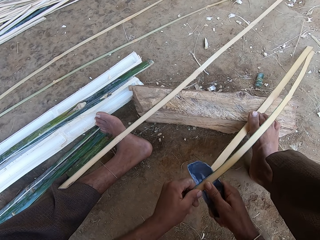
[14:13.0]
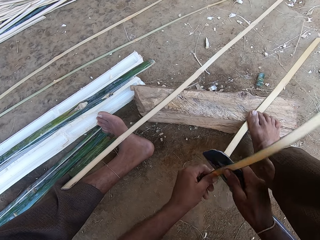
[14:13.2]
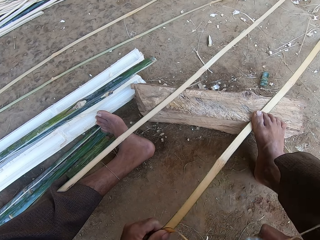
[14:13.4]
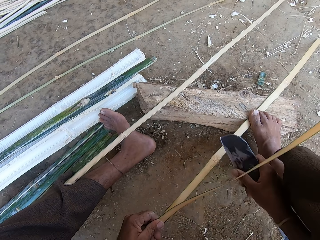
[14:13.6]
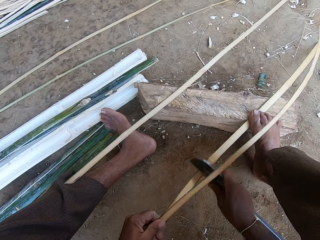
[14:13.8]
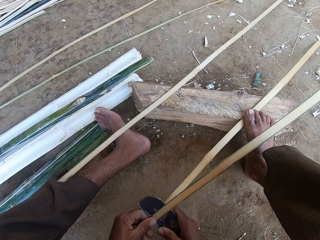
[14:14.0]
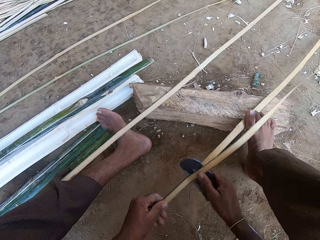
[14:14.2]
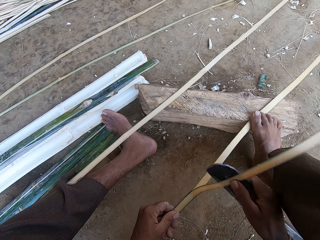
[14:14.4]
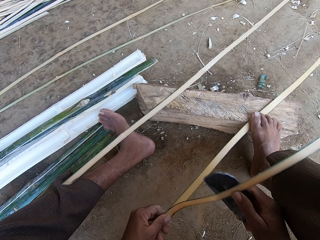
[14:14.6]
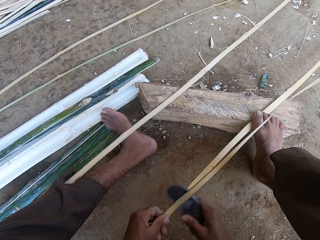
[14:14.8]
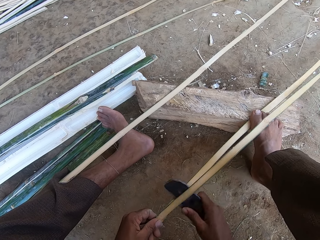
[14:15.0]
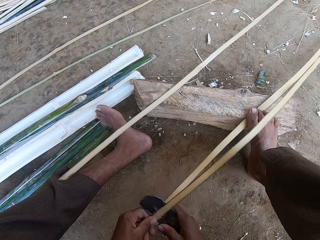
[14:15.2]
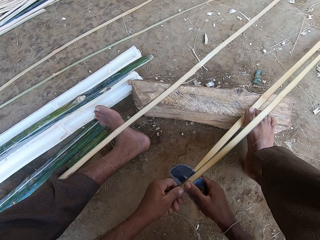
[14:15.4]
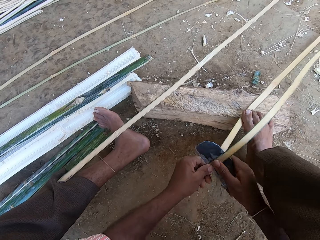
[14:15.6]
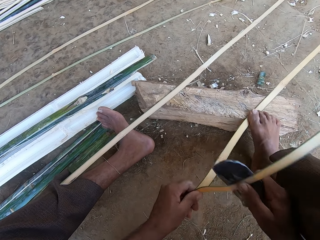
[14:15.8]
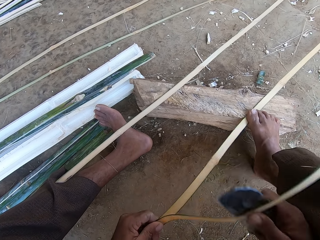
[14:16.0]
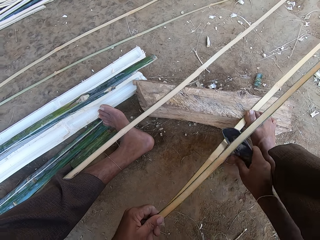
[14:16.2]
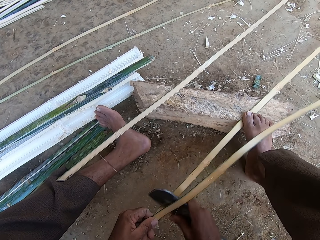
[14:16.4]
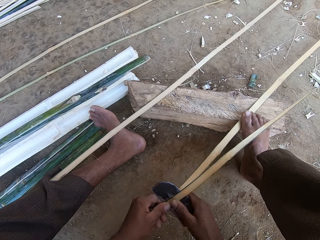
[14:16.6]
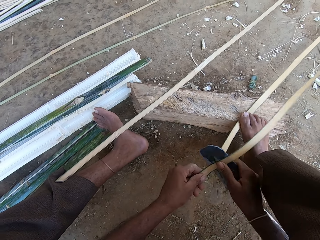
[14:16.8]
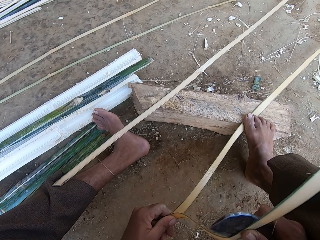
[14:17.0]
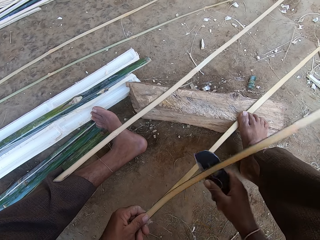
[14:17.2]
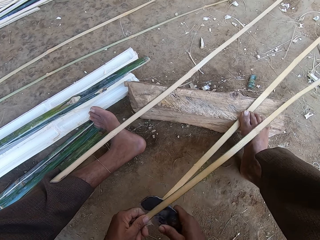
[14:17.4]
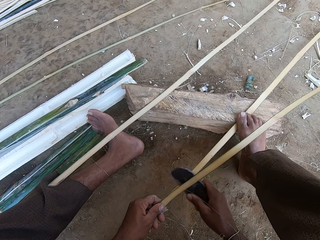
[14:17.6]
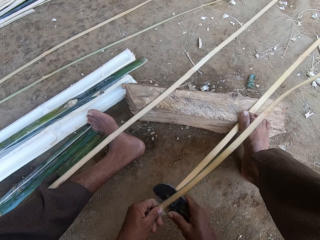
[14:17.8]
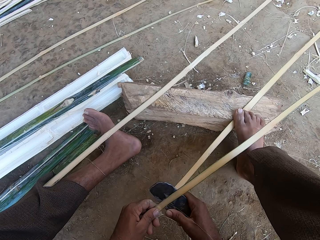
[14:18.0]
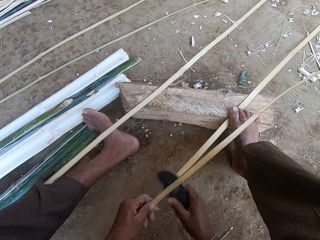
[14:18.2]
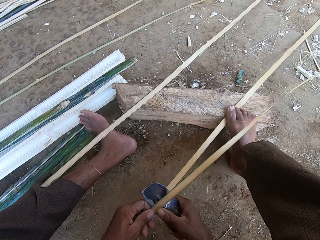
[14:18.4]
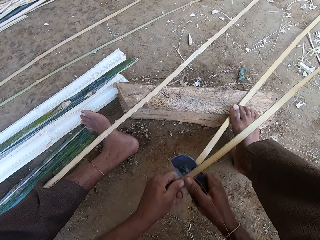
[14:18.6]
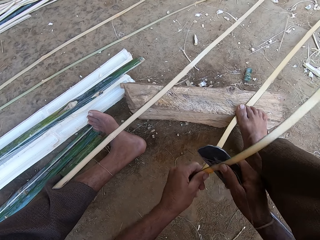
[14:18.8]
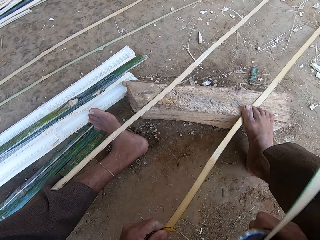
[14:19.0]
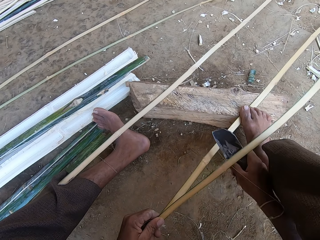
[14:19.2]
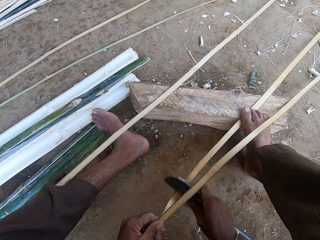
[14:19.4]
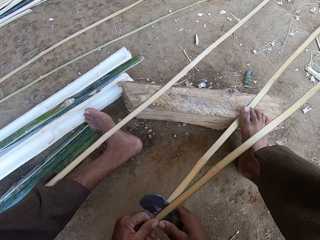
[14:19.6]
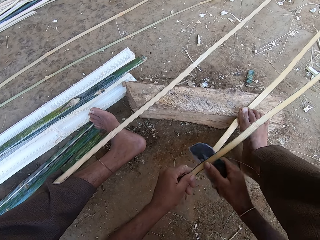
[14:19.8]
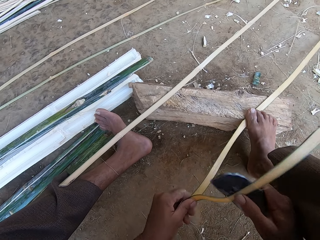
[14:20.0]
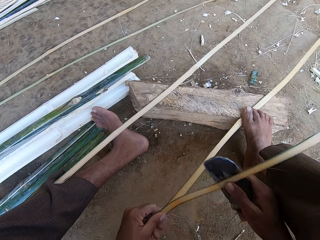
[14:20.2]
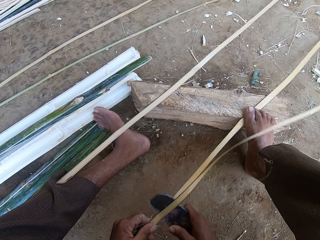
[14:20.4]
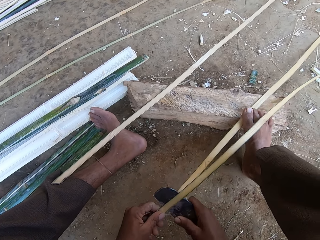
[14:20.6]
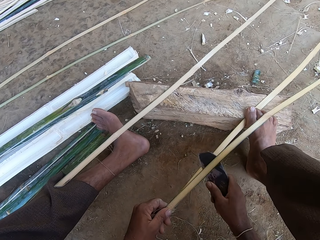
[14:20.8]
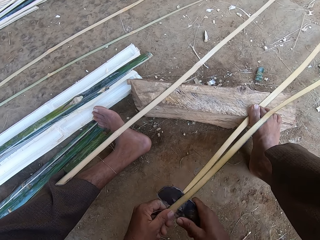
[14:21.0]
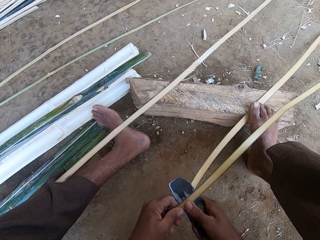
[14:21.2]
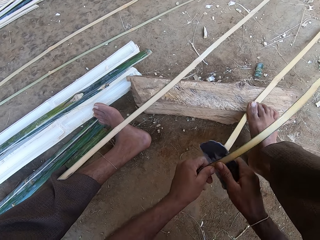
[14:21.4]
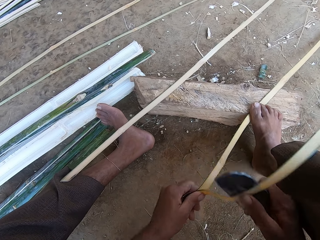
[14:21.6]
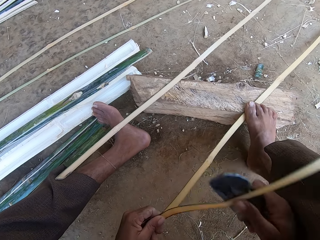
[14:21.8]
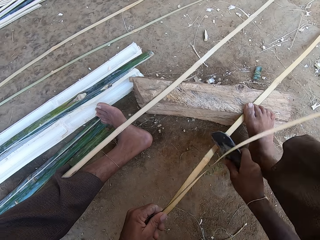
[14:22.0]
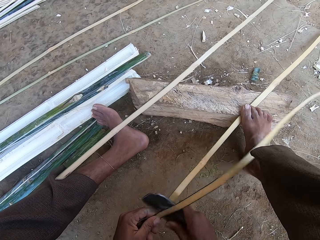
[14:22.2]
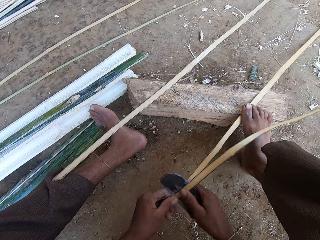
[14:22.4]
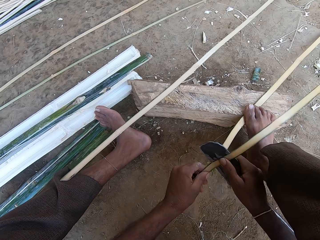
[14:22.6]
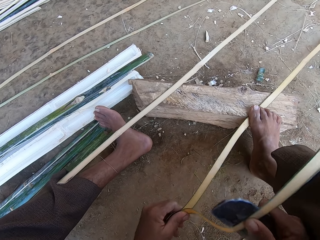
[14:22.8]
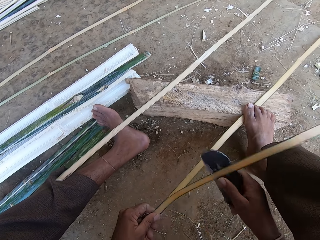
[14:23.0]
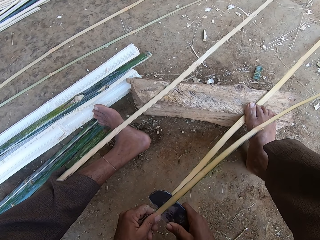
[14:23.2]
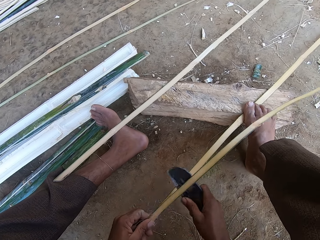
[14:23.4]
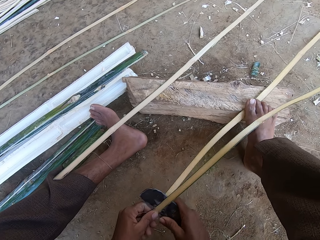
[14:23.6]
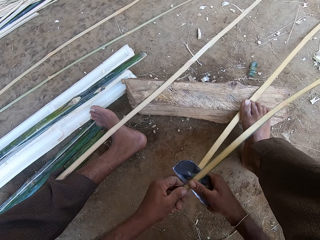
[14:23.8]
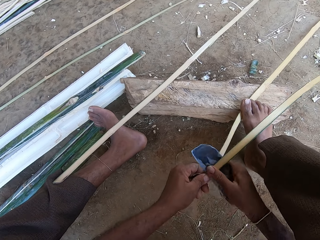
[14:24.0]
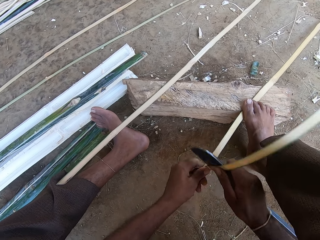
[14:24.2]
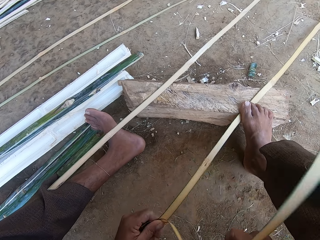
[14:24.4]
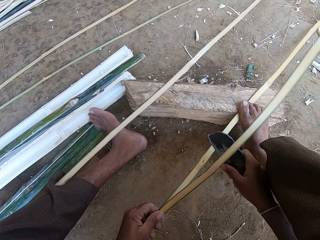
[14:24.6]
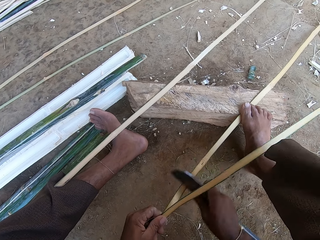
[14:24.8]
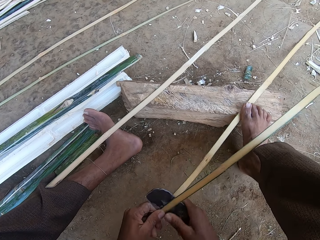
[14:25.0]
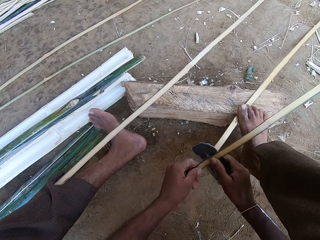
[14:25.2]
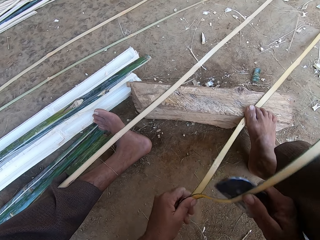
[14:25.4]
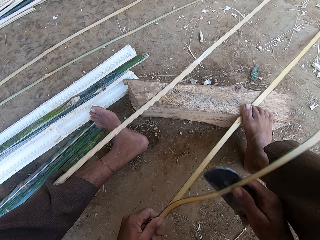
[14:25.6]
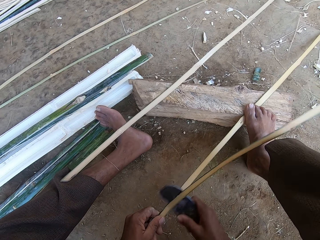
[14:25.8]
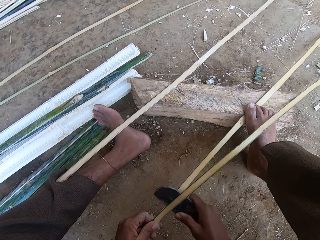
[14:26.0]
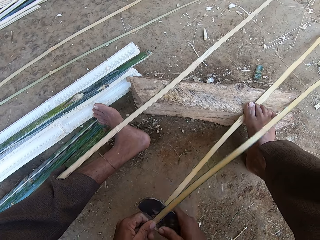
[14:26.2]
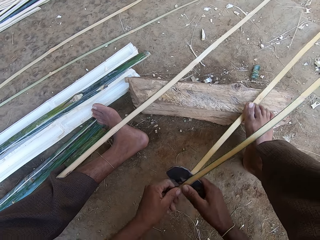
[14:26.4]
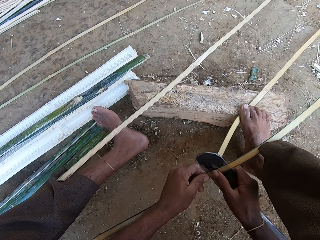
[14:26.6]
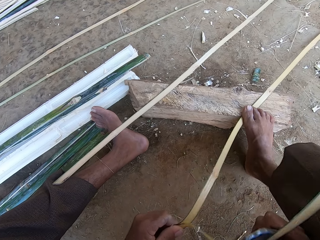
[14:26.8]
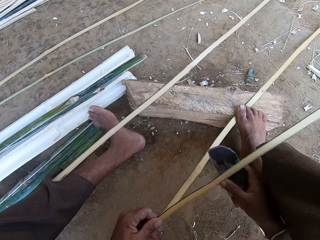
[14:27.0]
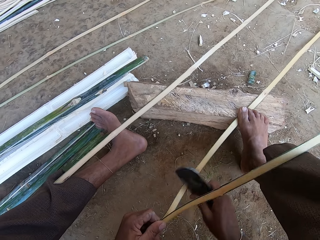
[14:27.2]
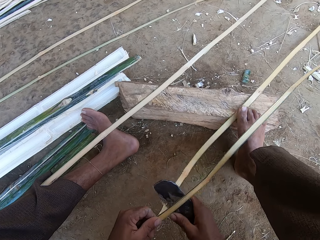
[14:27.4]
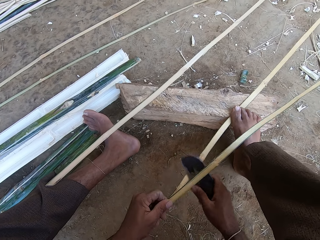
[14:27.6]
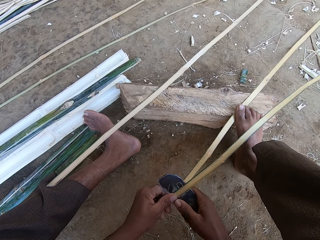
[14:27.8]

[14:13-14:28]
The camera wearer steps on the stick with the right foot. They cut the stick with the blade. They step on the stick with the right foot. They cut the stick with the blade. They step on the stick with the right foot. They cut the stick with the blade. They step on the stick with the right foot.

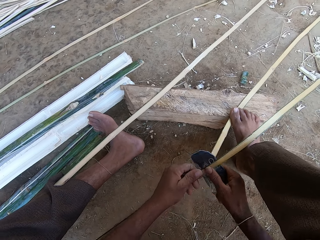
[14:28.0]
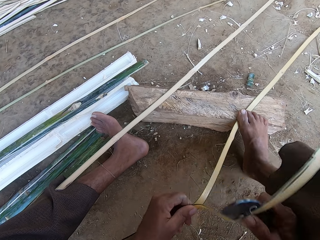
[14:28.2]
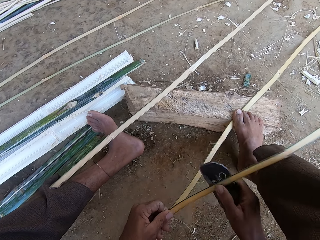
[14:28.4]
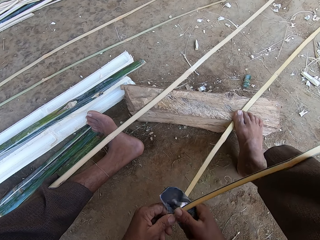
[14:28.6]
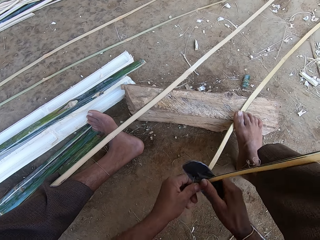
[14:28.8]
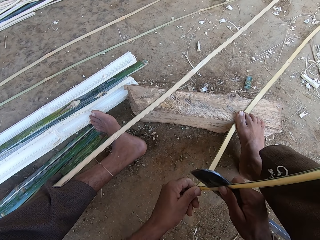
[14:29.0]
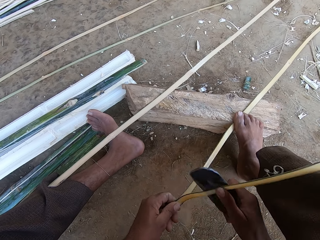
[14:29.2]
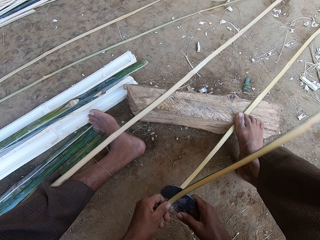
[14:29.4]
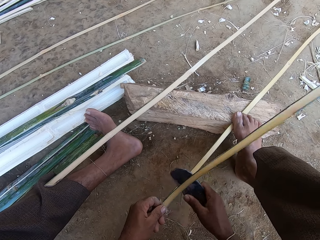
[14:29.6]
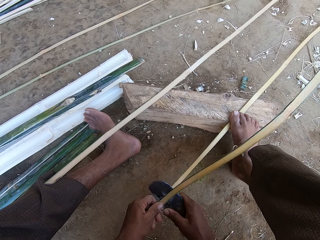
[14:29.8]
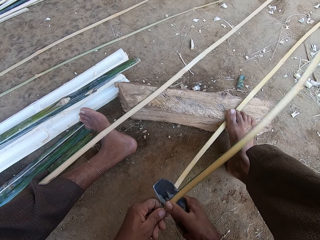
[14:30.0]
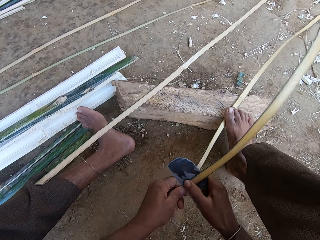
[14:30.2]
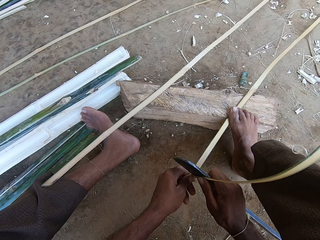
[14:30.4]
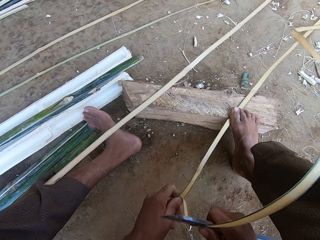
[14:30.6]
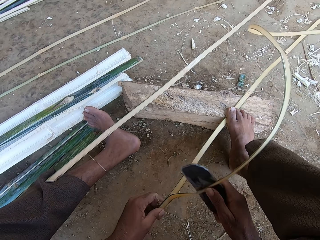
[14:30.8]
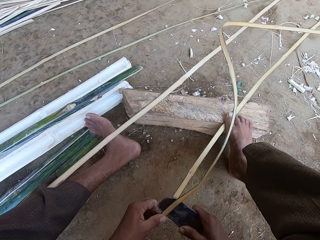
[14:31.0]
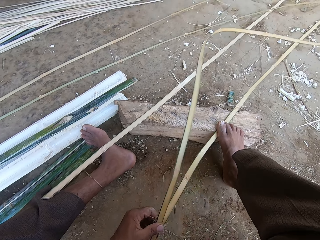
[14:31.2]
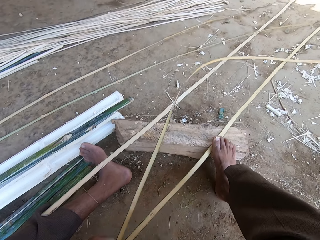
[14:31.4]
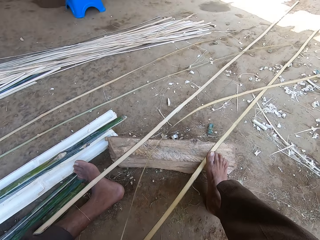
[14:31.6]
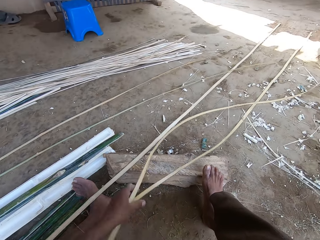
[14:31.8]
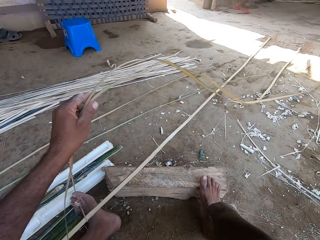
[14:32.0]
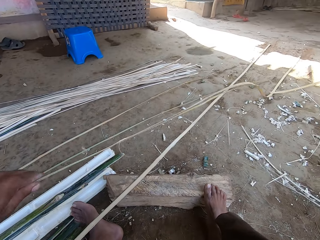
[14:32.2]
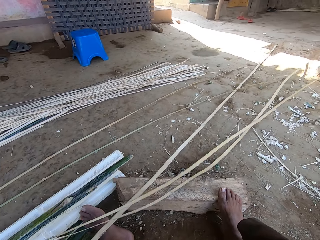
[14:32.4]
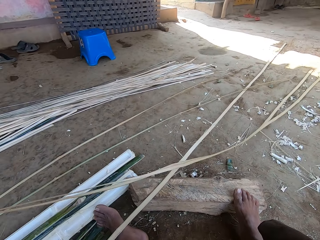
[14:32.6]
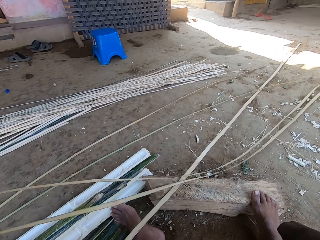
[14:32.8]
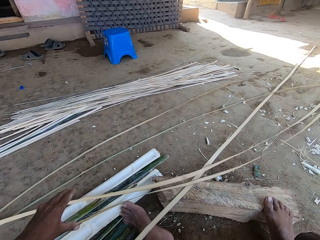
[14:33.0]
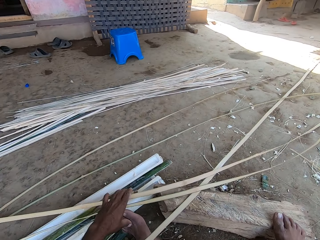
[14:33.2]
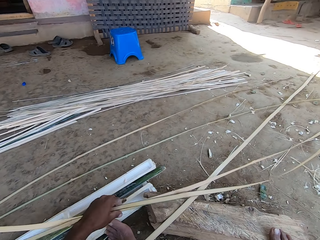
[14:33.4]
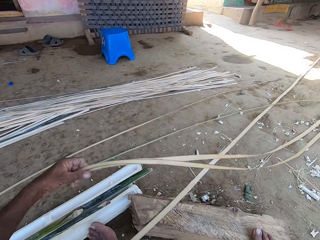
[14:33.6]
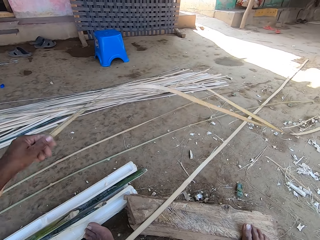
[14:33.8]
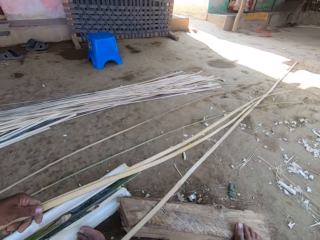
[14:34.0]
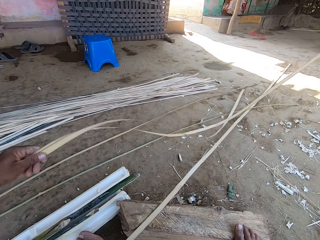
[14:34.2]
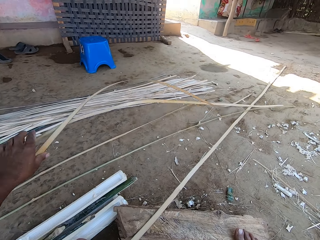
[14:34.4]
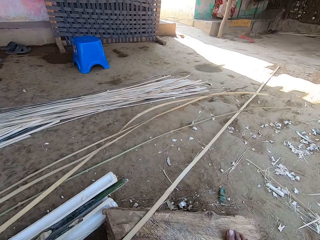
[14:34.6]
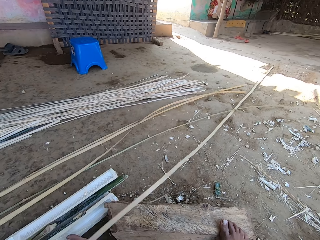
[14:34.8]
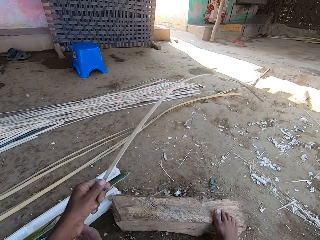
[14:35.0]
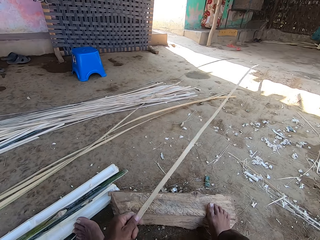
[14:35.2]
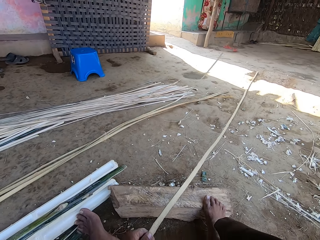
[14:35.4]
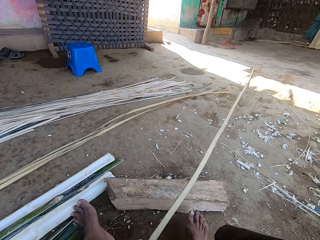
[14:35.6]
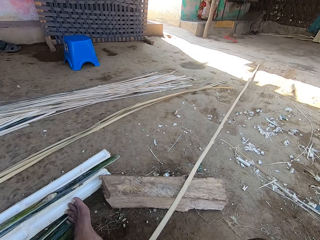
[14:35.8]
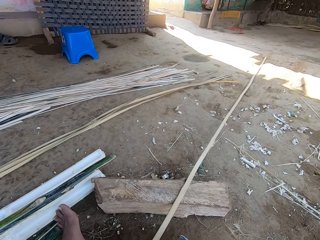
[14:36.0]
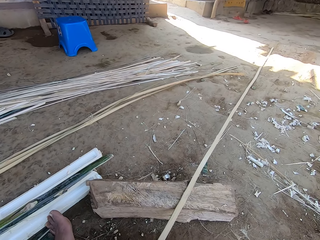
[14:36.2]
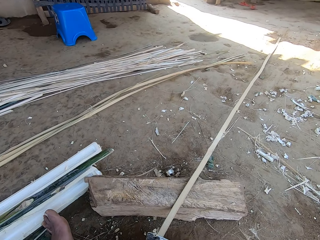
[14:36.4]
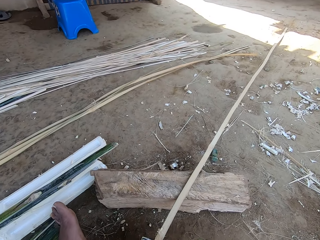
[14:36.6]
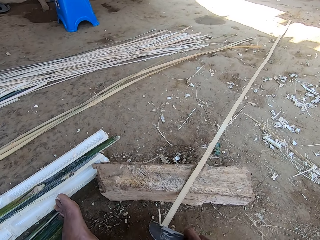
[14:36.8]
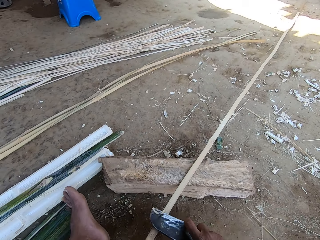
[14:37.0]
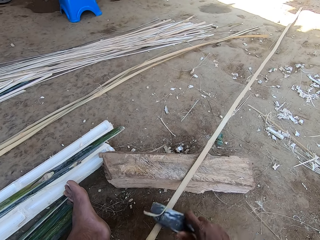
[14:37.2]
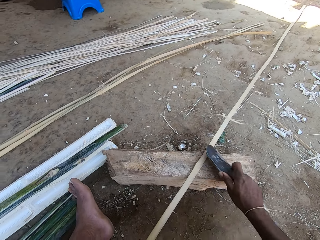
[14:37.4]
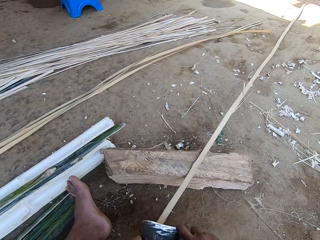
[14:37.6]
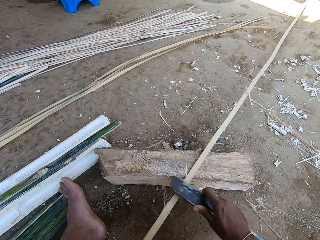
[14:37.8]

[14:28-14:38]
The camera wearer cuts the stick with the blade. They step on the stick with the right foot. They hold the stick with the left hand. They place the sticks aside, to the other side. They drop one of the sticks. They place one of the sticks on the ground.
